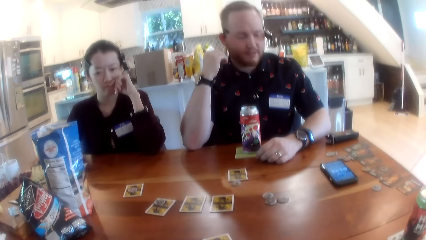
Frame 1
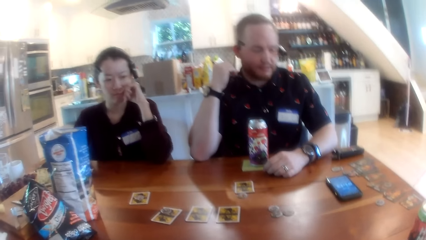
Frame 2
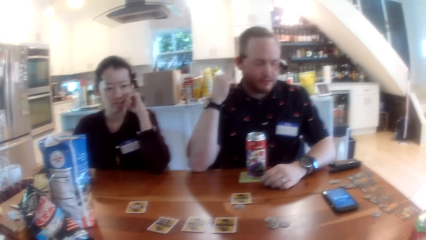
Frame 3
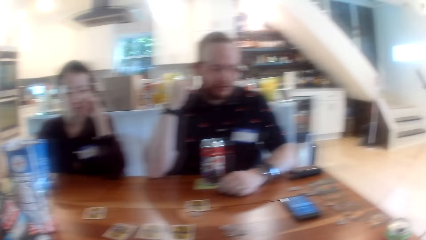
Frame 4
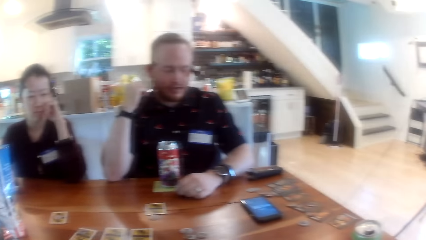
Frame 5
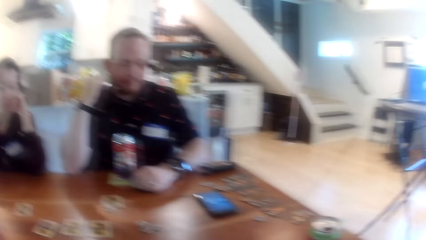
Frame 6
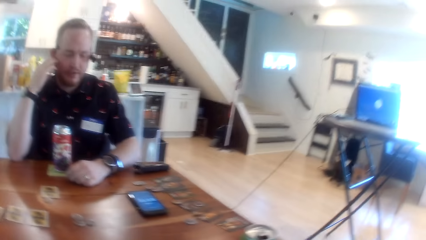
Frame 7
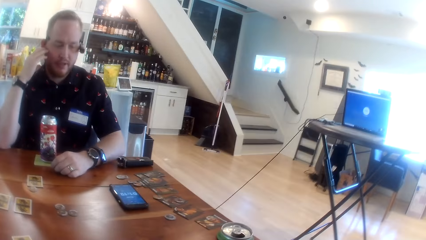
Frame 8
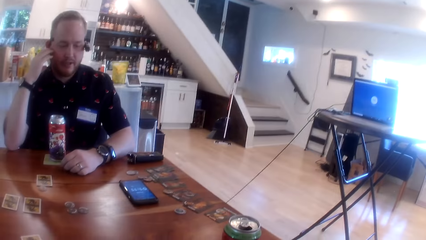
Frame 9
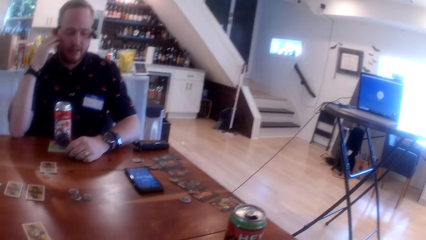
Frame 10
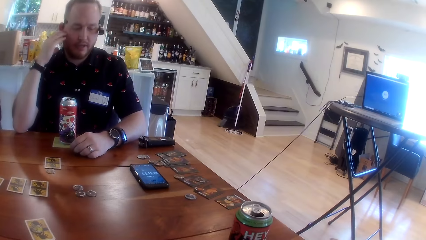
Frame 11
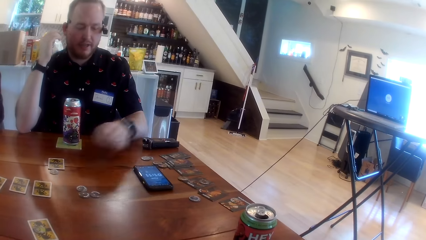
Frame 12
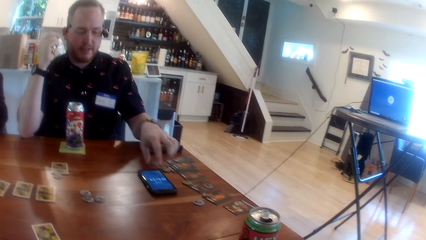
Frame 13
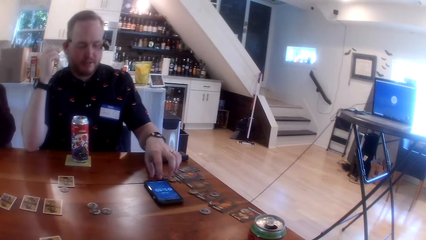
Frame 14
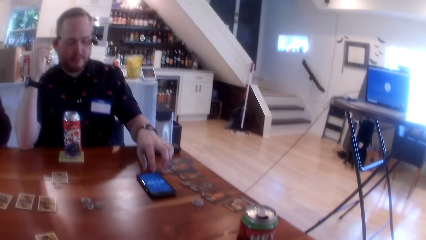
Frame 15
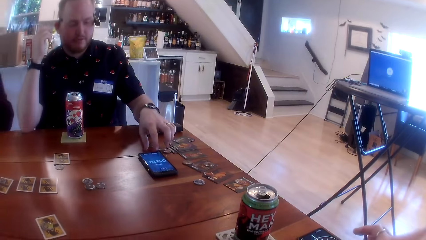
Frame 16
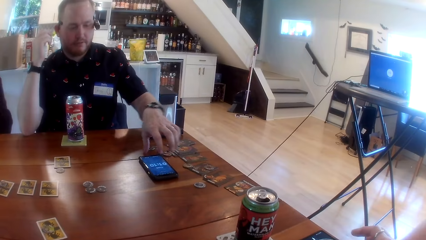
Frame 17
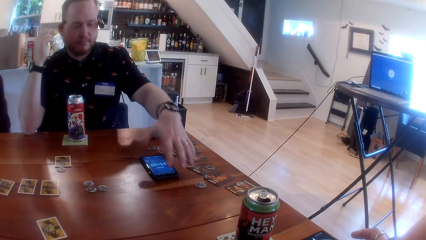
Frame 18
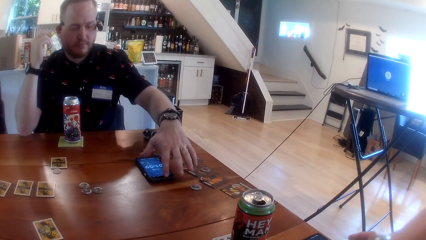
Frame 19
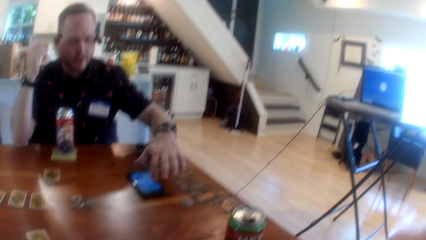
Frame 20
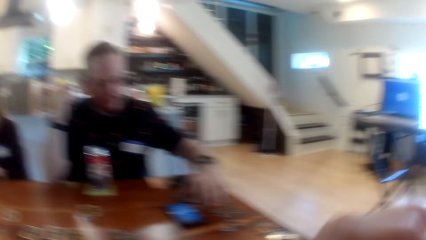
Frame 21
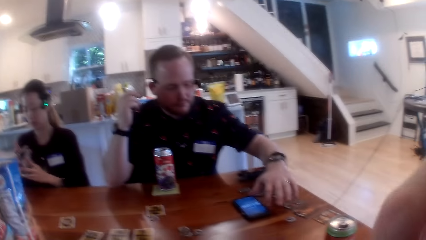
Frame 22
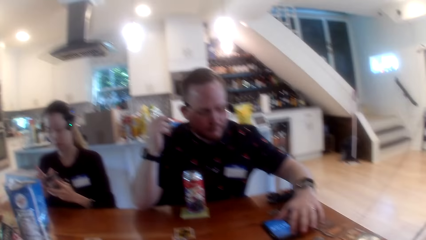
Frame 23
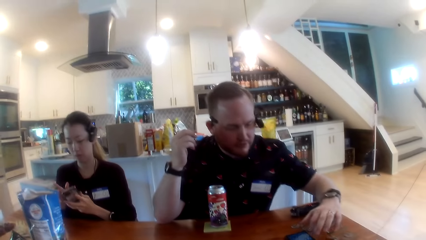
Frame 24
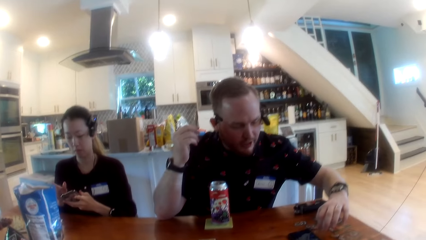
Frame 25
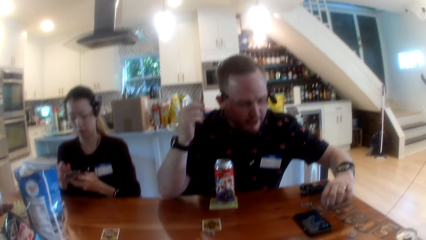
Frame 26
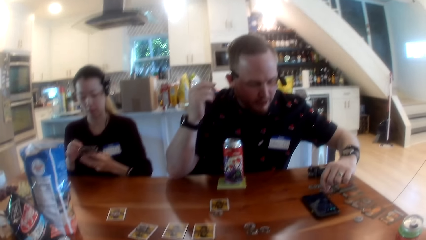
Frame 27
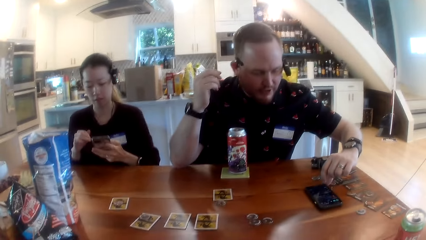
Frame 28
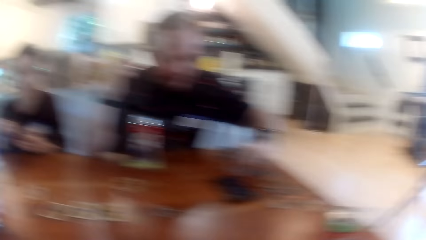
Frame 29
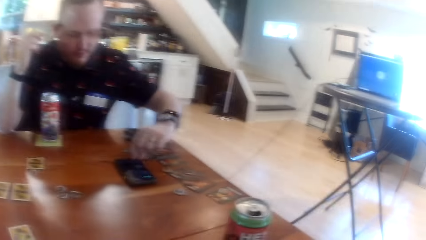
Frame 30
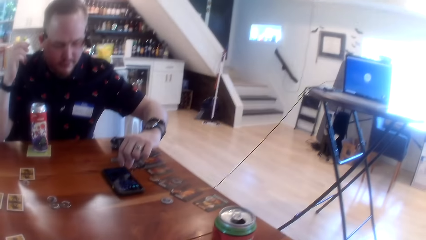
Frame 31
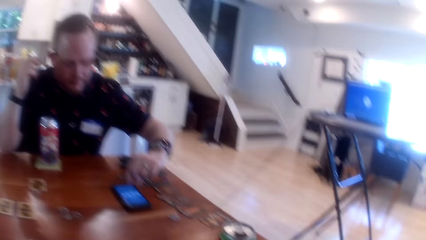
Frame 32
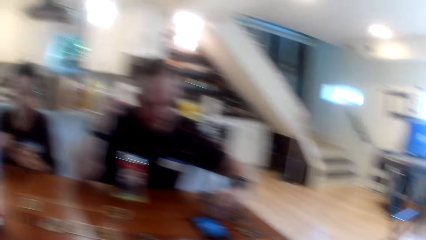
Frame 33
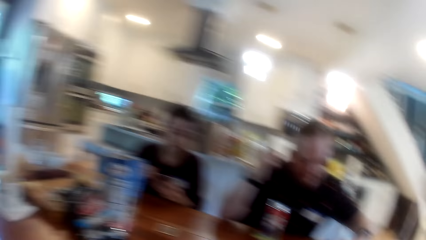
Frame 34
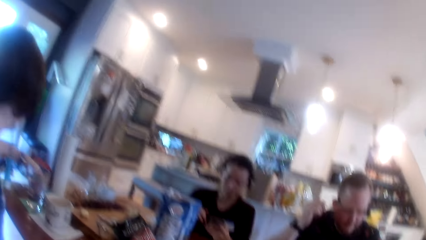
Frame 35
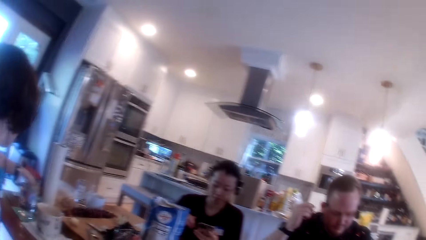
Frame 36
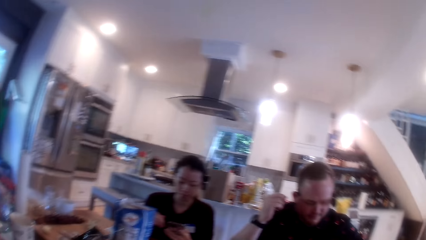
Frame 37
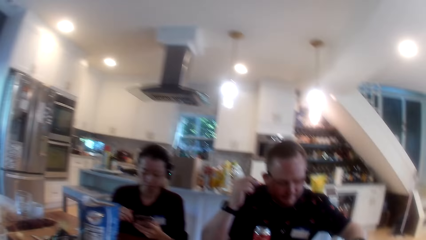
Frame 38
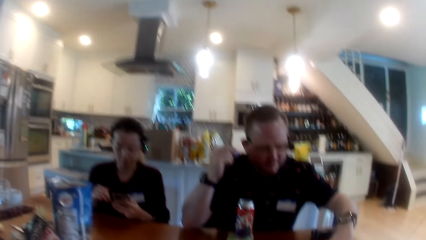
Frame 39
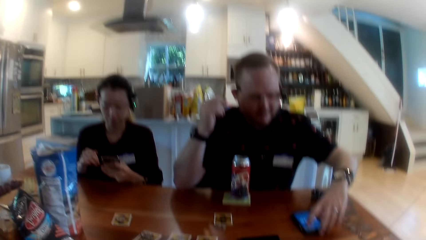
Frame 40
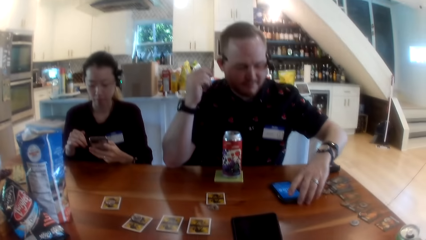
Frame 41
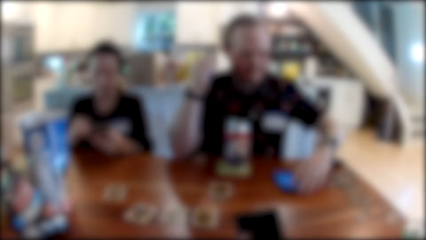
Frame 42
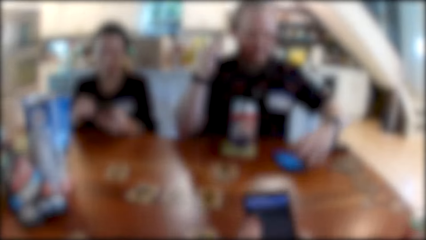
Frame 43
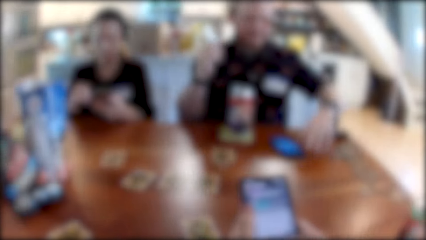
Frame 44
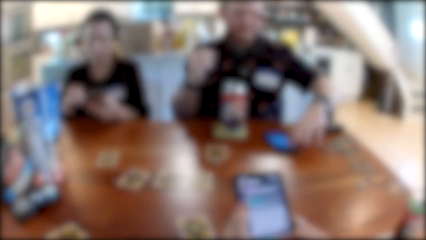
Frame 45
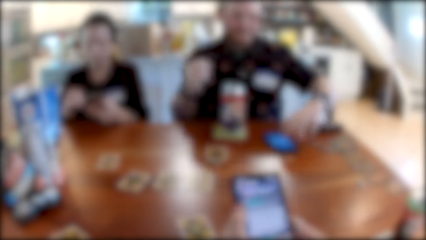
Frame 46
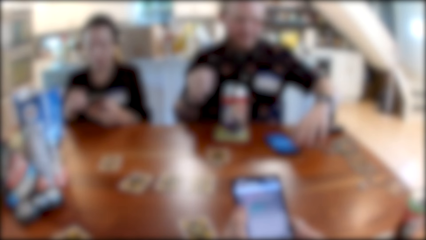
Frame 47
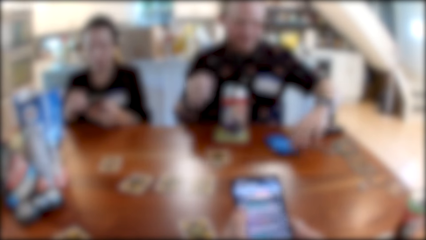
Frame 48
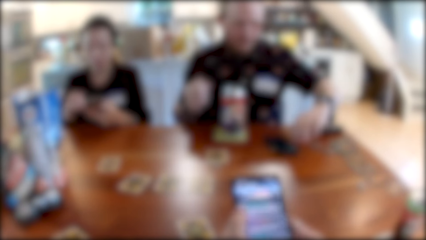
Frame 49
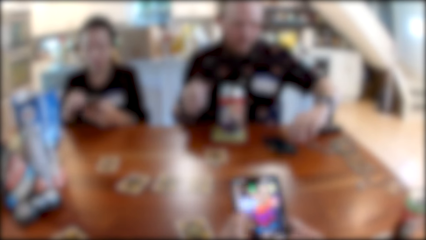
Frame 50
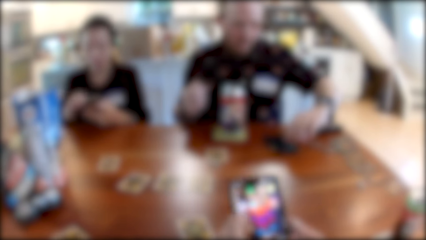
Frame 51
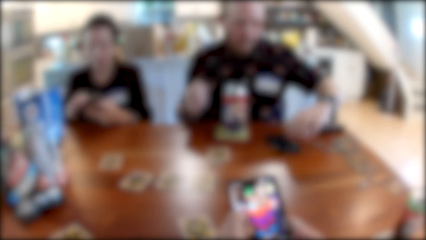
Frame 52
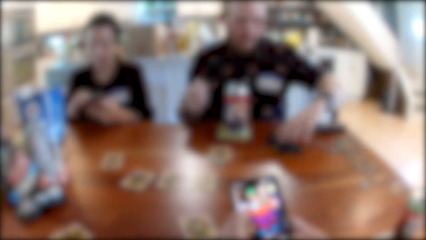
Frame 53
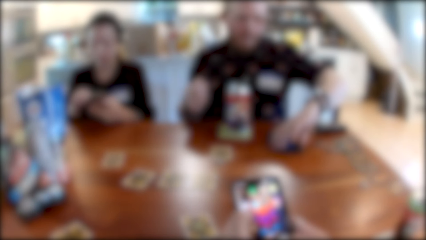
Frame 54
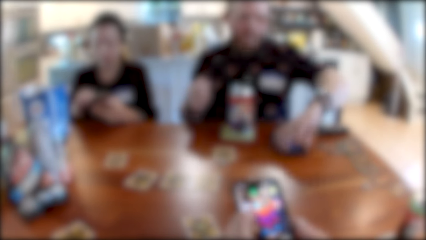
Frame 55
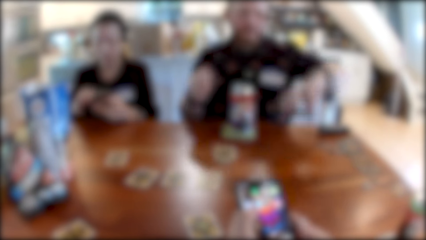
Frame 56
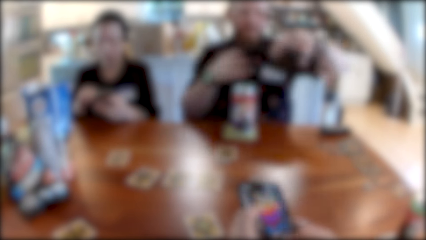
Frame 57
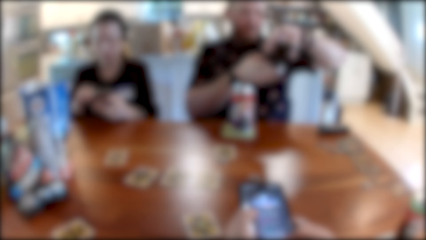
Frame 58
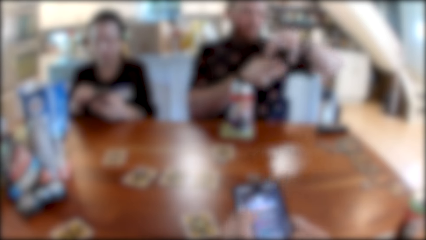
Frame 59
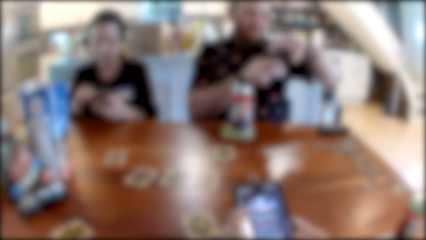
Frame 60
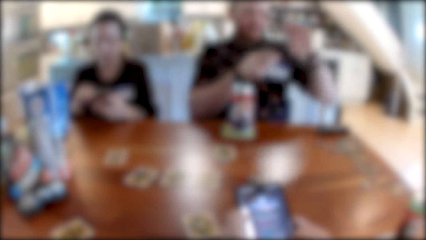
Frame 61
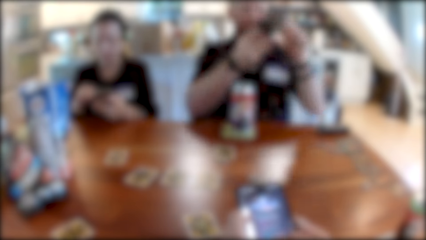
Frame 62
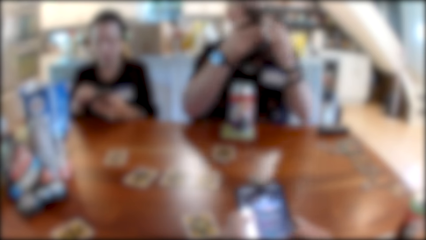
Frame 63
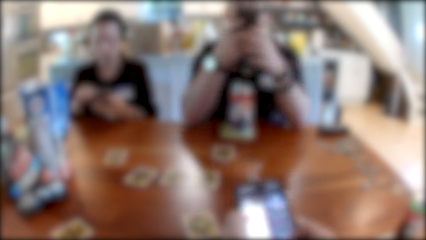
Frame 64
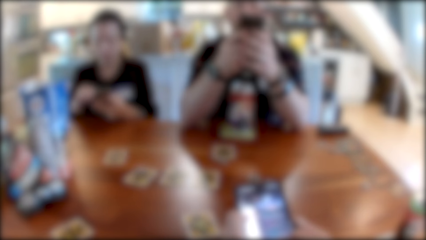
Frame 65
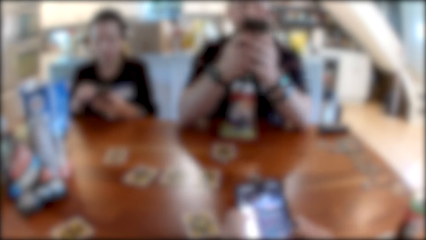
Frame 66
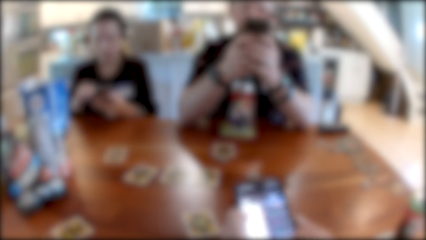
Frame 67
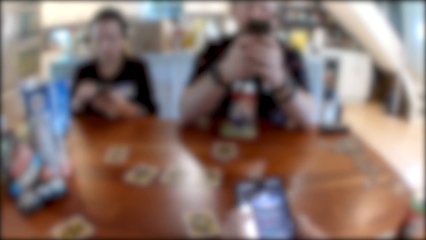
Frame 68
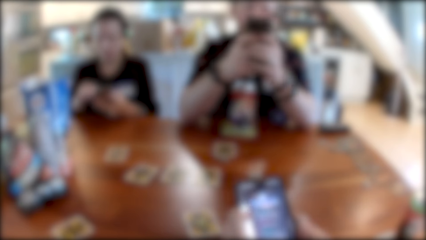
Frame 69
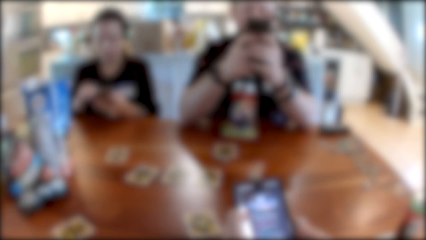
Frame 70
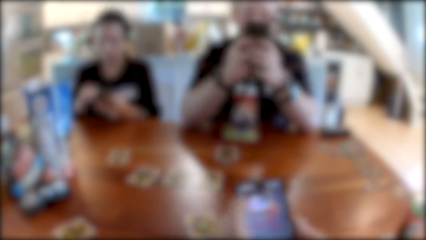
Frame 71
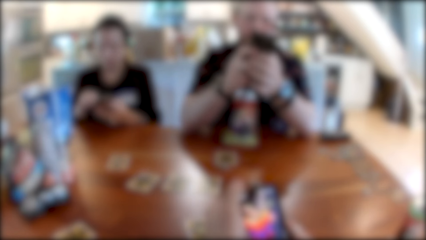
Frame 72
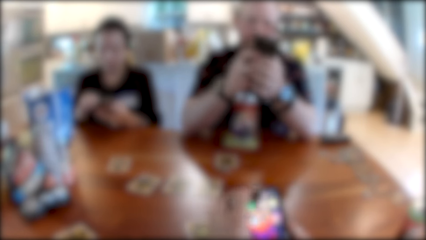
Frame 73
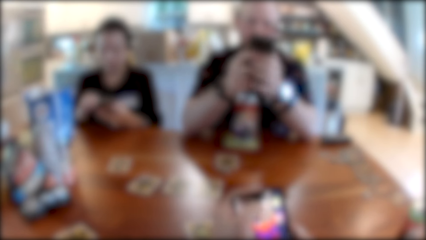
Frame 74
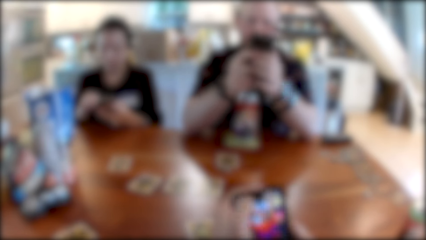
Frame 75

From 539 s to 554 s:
A man operates the phone with his left hand. A woman operates a phone with her right hand. The camera wearer operates a phone with his right hand.
